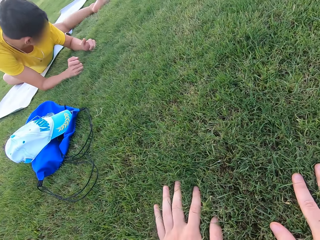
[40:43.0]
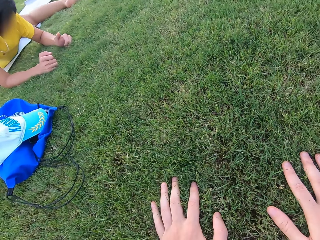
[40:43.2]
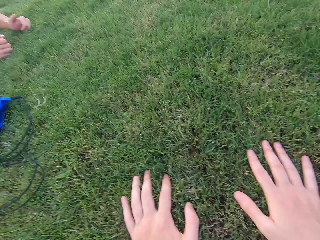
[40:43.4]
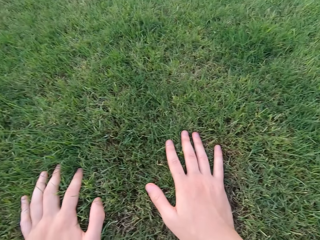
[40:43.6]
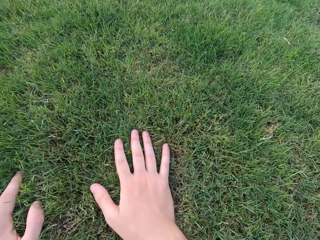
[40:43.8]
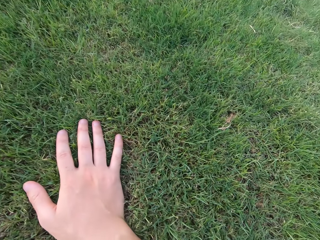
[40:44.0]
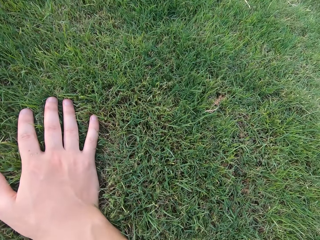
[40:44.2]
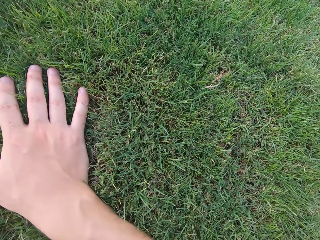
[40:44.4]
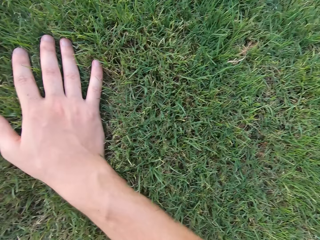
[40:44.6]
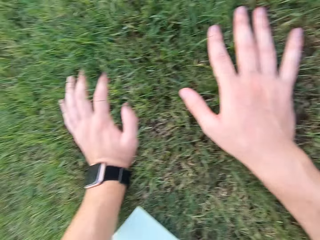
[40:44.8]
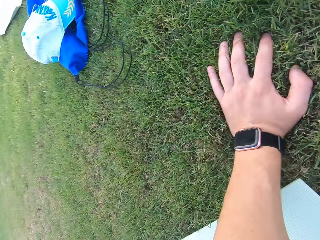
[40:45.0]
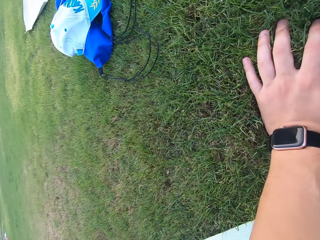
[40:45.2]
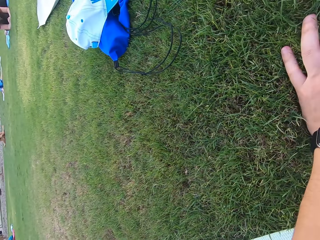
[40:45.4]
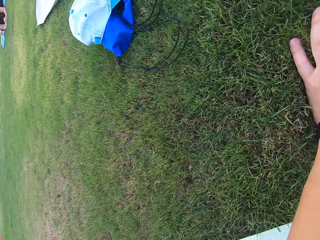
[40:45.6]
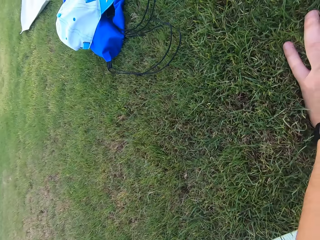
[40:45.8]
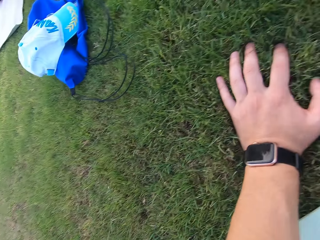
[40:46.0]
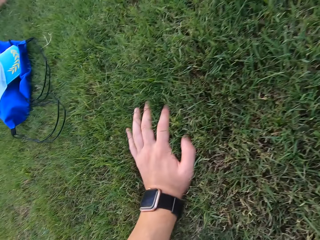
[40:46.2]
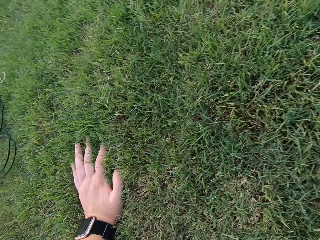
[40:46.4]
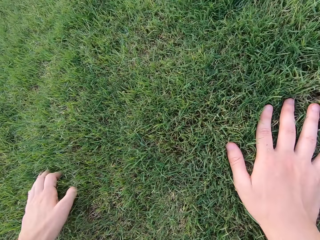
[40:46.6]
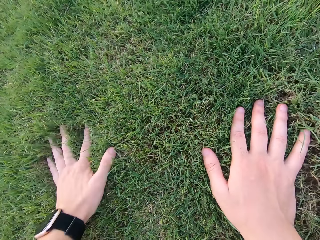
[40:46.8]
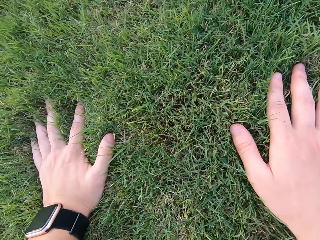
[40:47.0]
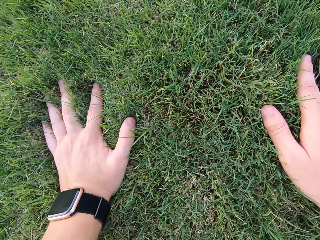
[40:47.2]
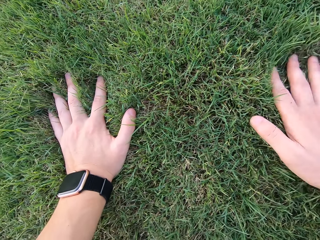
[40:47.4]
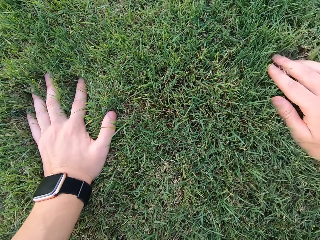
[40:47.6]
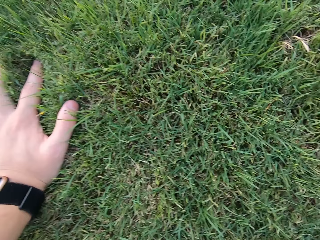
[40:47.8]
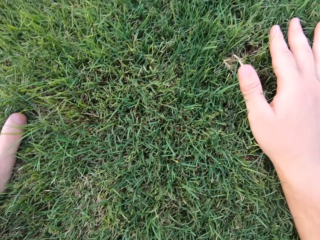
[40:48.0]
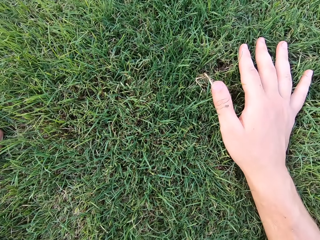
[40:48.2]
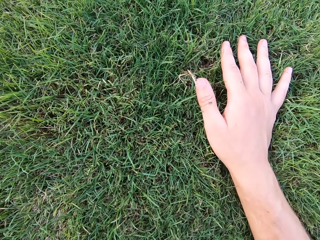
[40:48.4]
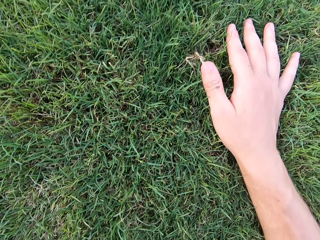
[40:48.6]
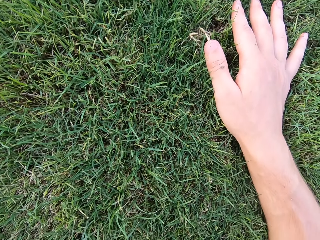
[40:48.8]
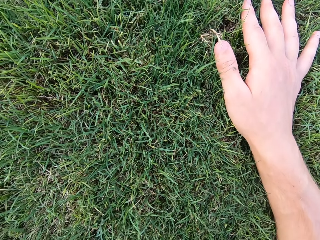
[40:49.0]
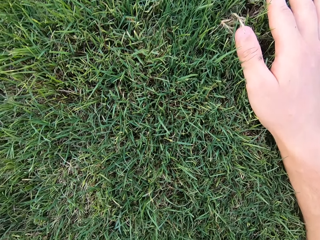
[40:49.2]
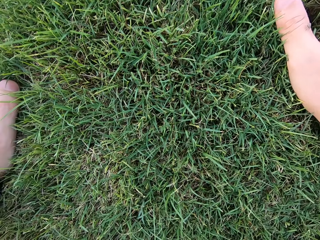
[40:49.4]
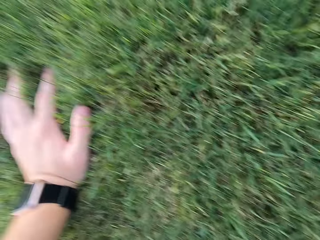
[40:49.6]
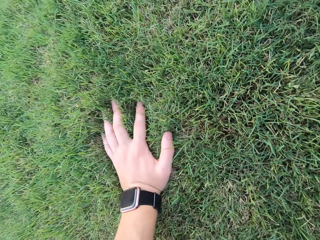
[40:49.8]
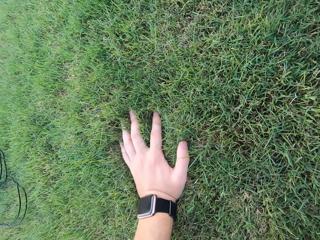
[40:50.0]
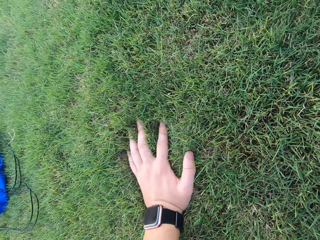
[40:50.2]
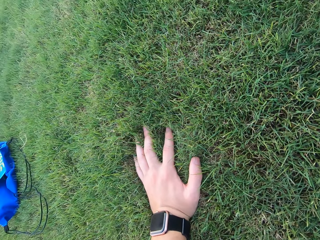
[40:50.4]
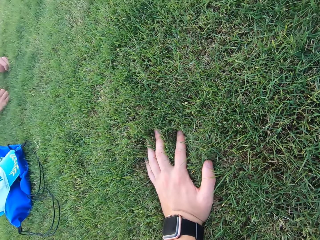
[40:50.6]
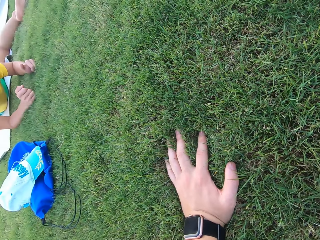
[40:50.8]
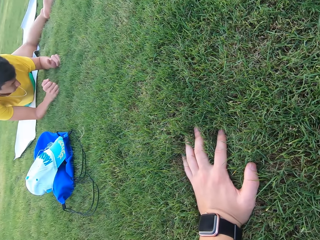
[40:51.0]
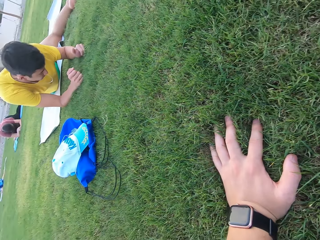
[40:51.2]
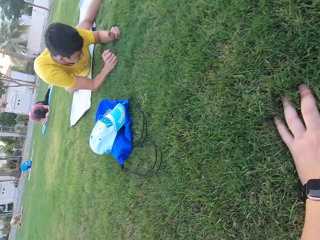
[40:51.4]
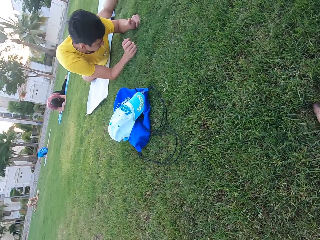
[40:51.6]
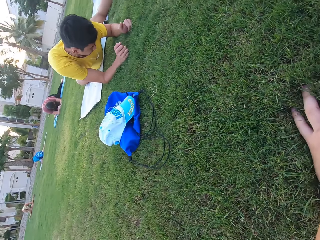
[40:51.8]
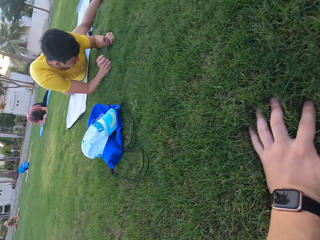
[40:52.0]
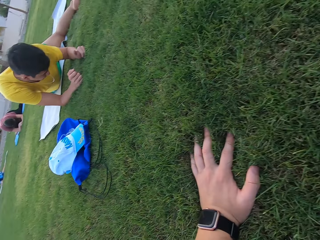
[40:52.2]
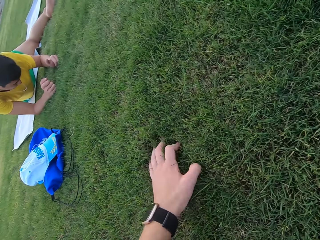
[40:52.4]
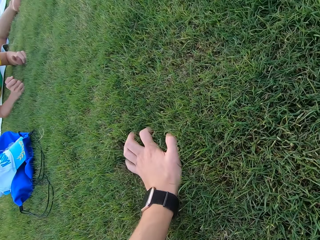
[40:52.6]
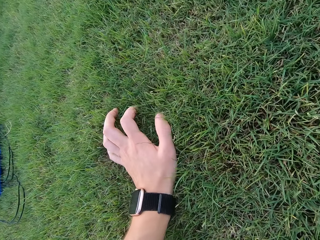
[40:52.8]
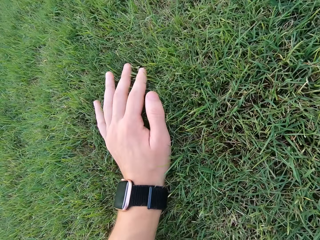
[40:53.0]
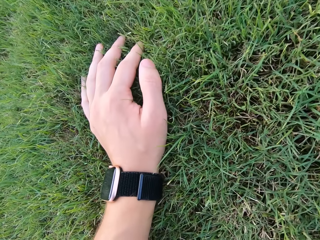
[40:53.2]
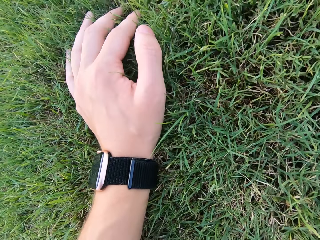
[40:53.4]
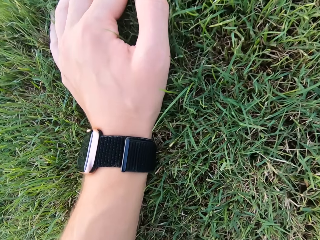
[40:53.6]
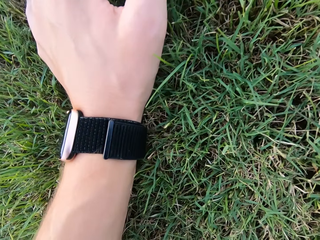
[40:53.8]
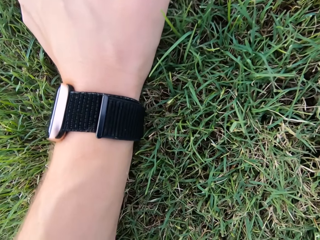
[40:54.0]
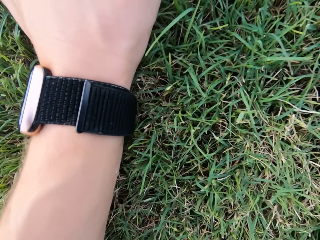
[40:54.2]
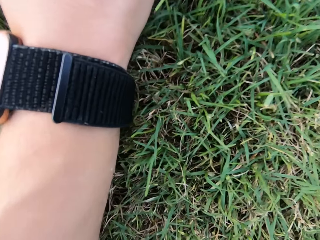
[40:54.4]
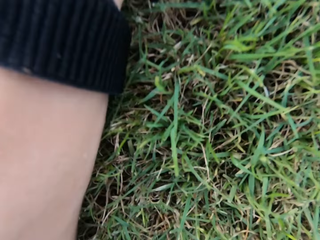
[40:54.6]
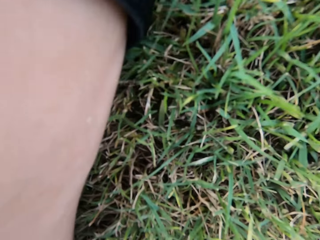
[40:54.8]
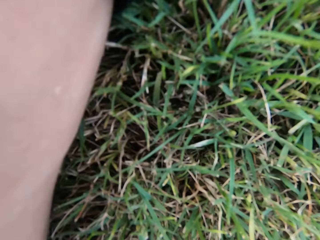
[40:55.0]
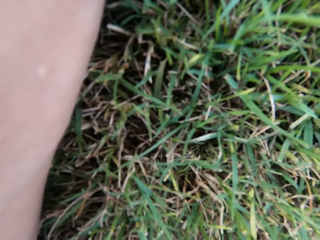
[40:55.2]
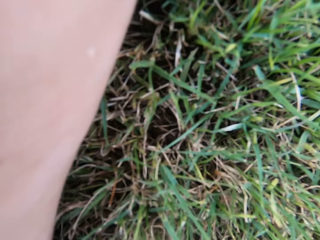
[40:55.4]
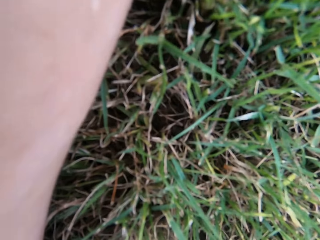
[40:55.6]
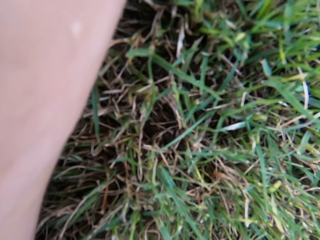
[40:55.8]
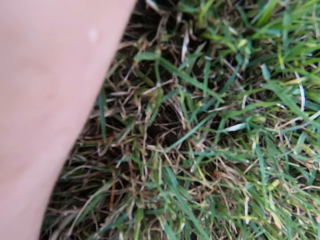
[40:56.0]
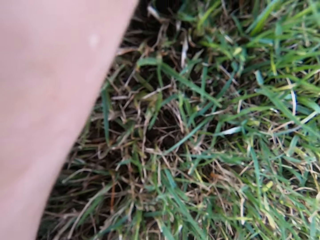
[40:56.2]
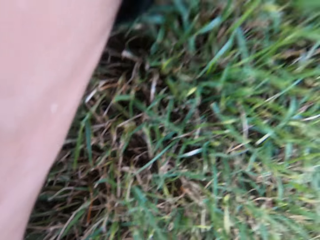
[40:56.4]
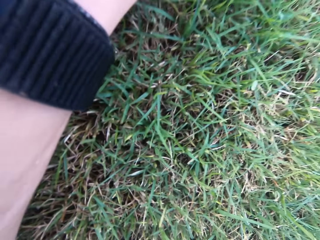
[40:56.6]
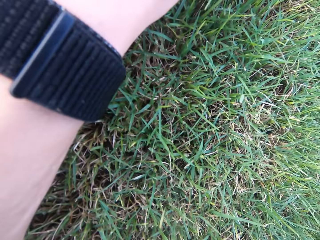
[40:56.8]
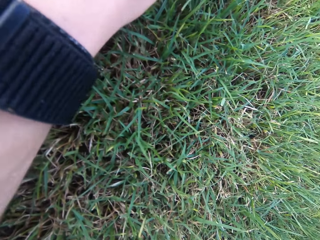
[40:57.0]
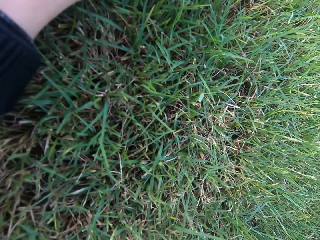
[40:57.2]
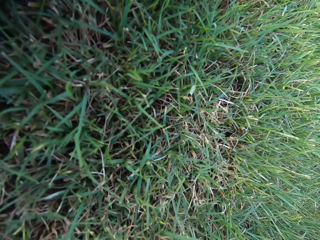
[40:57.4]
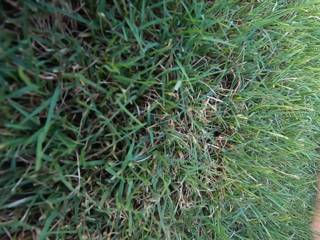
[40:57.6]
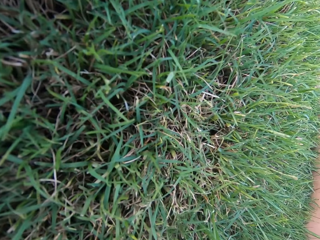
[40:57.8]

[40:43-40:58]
The man lays on the ground. The camera wearer moves the left hand to the right. They lay on the ground. They move the hands on the ground. They stare at the ground. They look around the field. They stare at people. They look around the field. They stare at the ground.

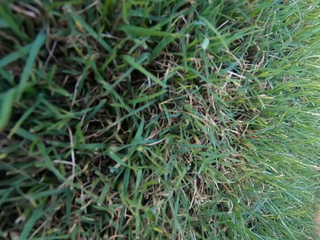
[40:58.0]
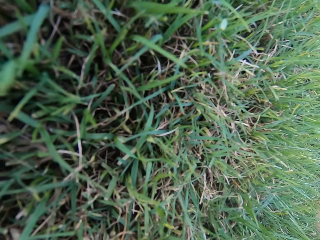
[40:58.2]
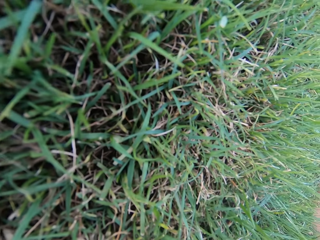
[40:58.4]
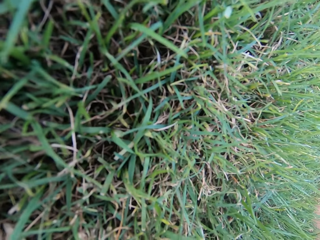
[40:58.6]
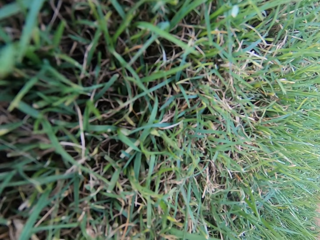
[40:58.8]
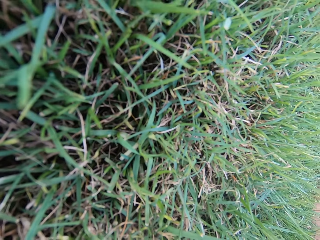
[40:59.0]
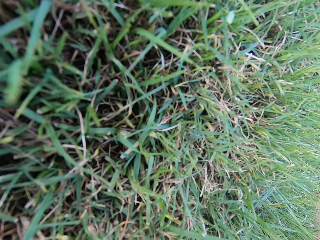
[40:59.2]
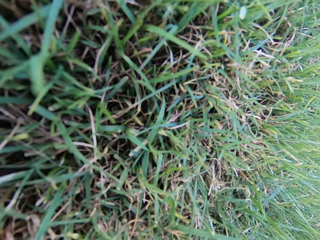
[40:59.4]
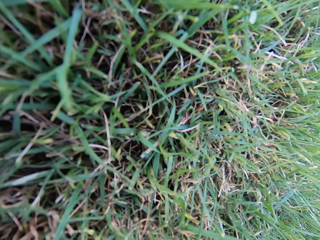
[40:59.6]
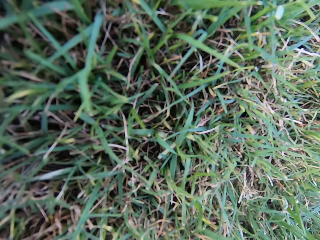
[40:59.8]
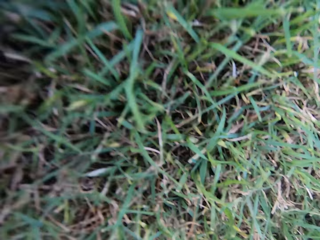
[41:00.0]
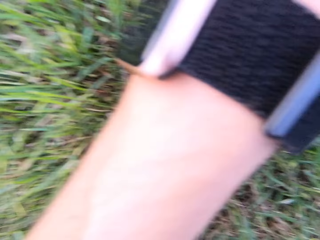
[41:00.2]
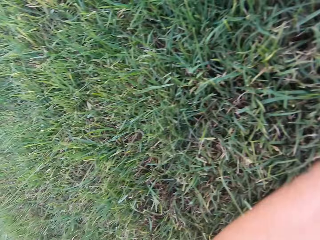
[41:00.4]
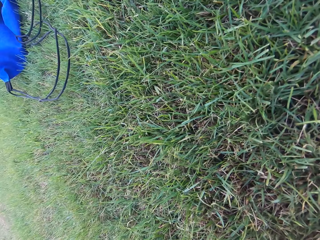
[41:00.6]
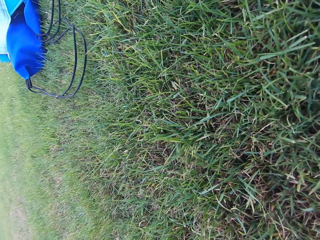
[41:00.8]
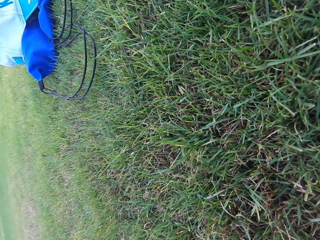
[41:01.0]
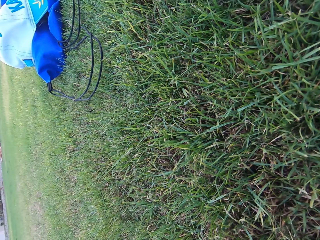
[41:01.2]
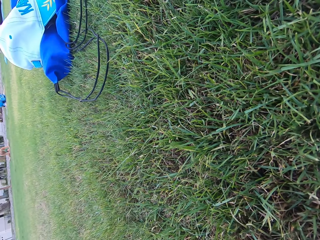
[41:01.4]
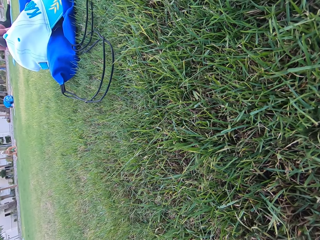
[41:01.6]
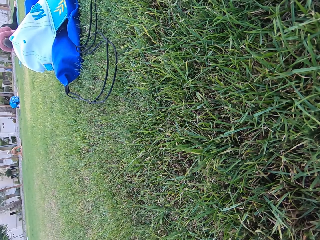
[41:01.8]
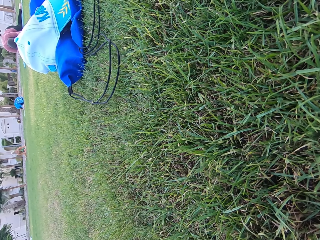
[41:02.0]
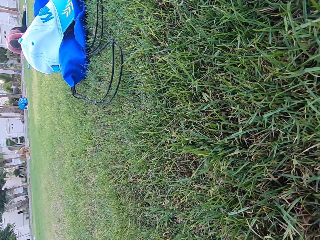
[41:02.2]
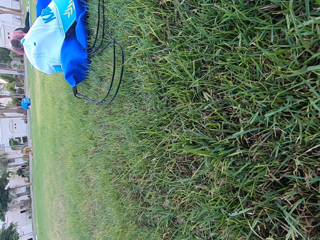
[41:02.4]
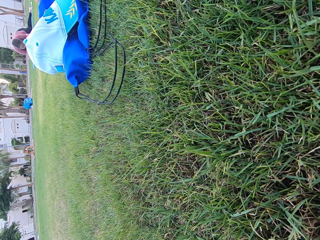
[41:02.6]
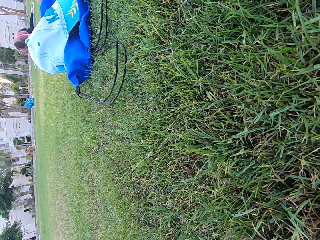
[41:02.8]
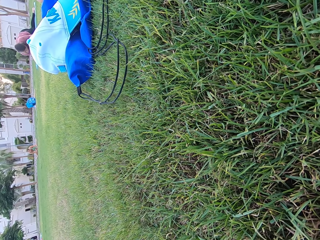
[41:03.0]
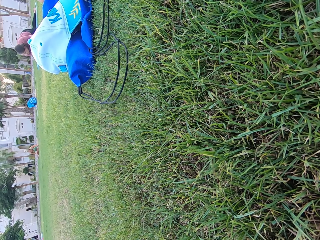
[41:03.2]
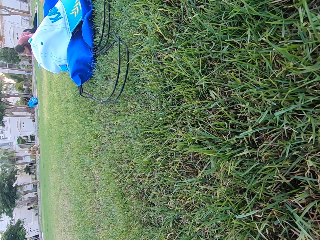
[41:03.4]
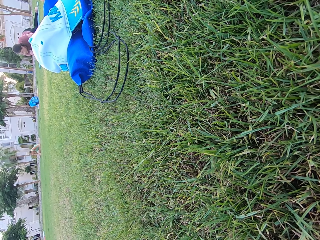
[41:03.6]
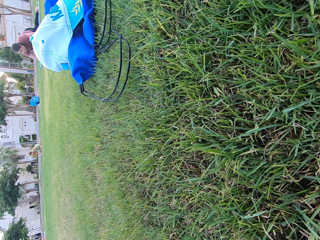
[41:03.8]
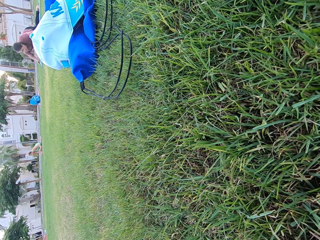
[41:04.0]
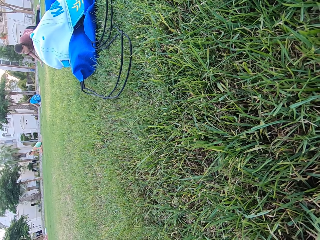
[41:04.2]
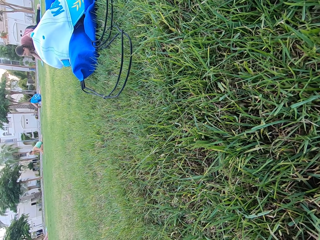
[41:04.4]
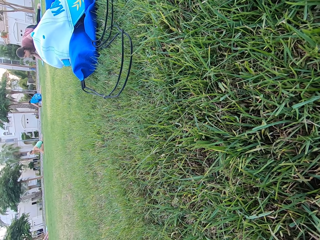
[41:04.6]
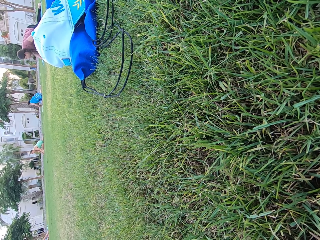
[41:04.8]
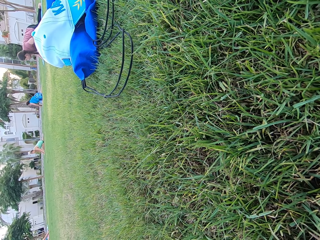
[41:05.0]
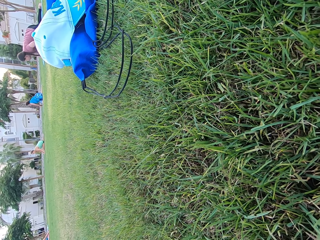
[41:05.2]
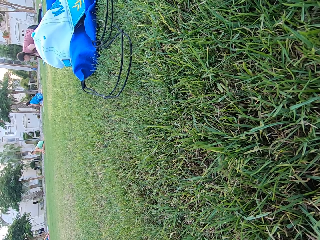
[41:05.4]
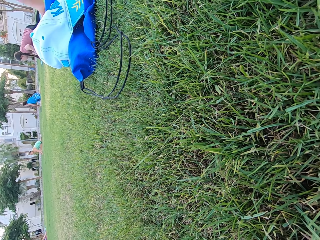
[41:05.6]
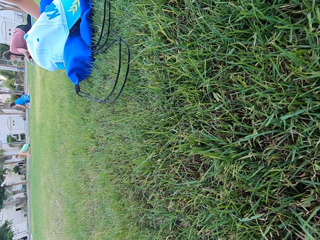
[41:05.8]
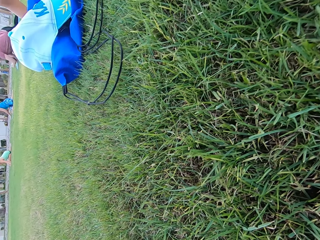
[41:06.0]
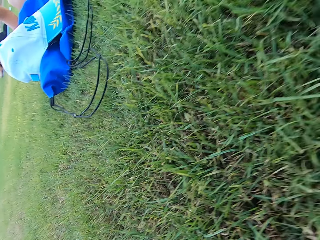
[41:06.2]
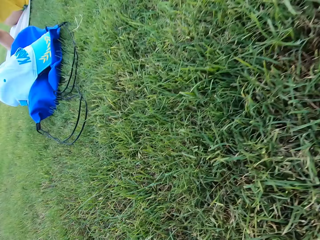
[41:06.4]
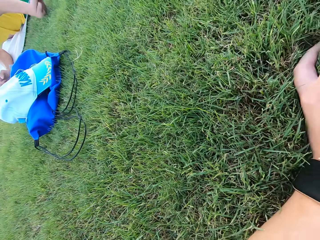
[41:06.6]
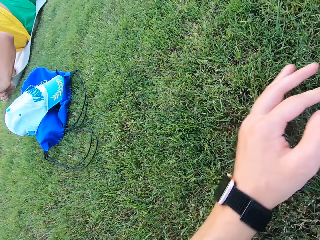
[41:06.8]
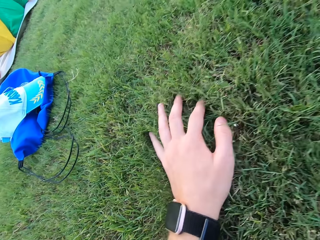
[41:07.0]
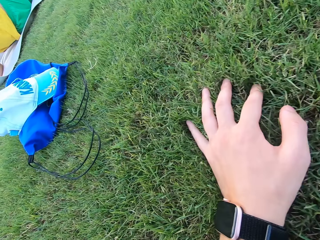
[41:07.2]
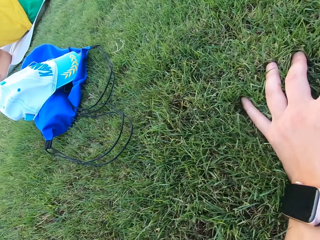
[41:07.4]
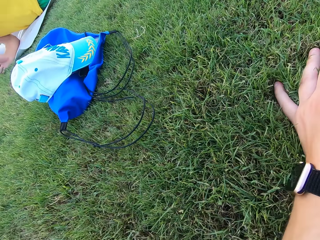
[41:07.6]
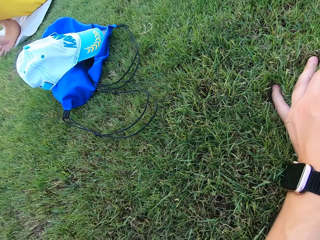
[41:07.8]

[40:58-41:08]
The camera wearer looks around the field. They stare at two persons. They look around the field. They move the hands on the ground.
